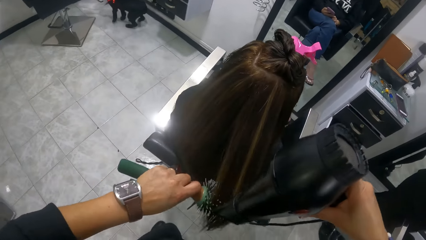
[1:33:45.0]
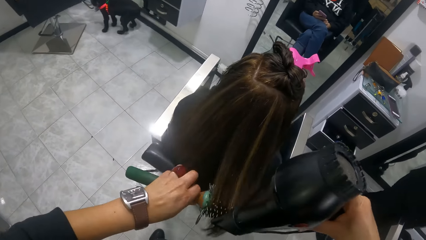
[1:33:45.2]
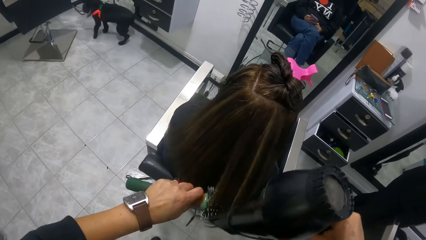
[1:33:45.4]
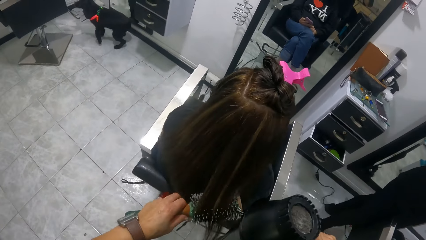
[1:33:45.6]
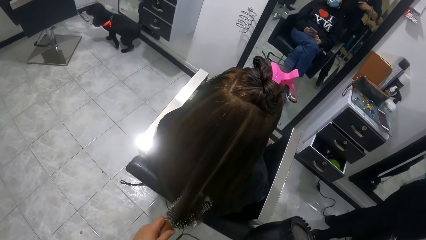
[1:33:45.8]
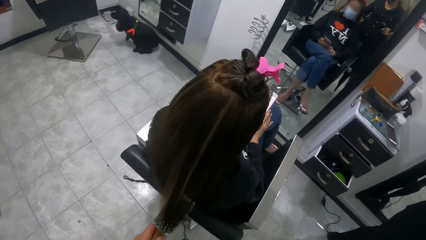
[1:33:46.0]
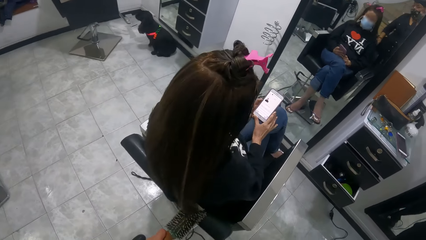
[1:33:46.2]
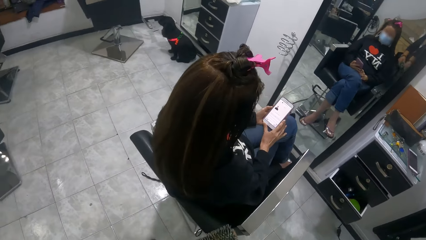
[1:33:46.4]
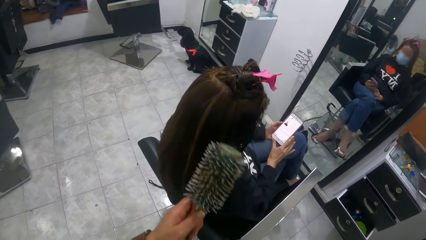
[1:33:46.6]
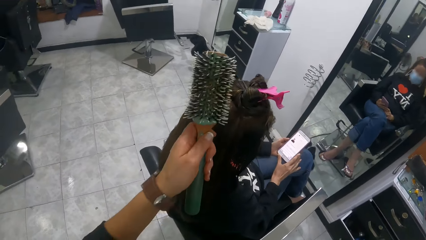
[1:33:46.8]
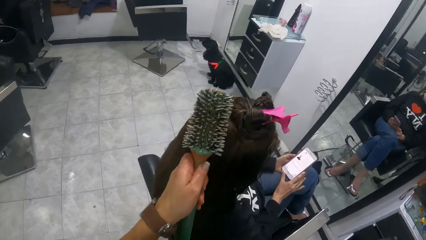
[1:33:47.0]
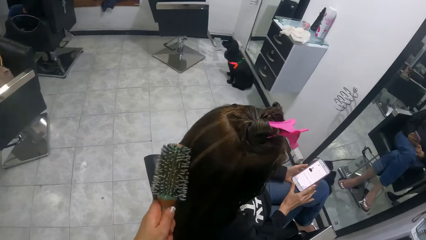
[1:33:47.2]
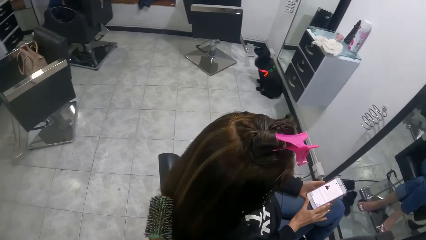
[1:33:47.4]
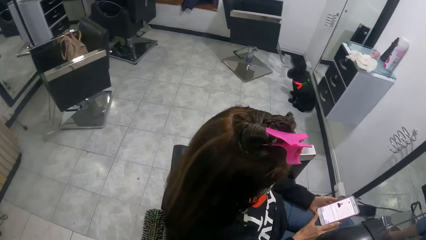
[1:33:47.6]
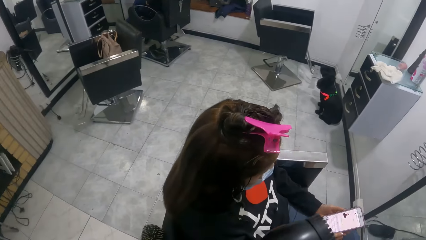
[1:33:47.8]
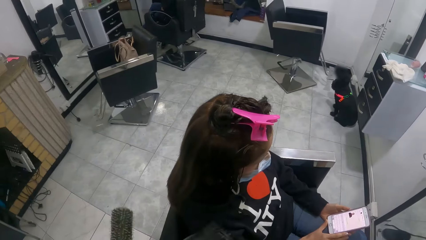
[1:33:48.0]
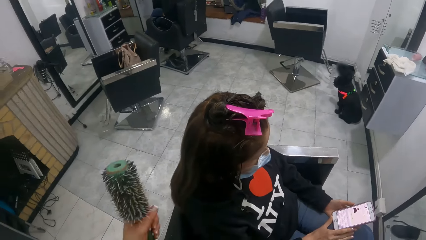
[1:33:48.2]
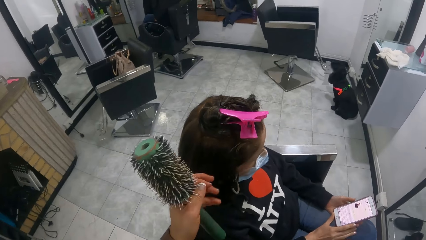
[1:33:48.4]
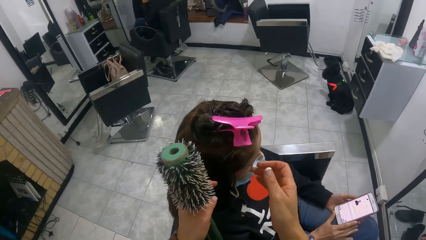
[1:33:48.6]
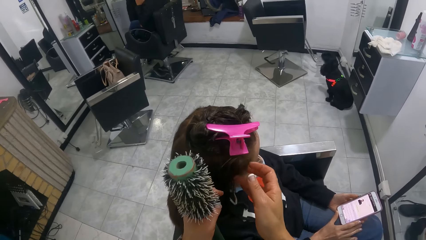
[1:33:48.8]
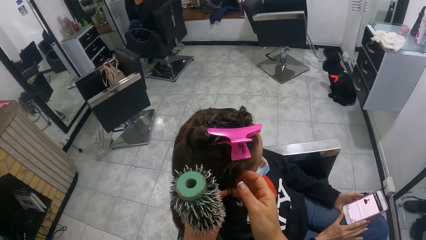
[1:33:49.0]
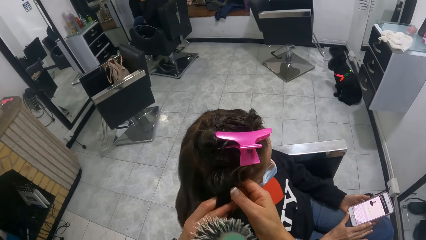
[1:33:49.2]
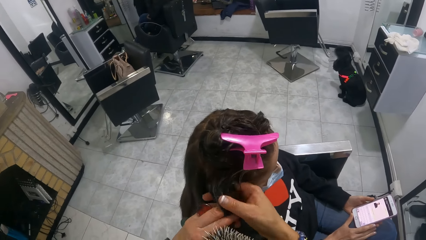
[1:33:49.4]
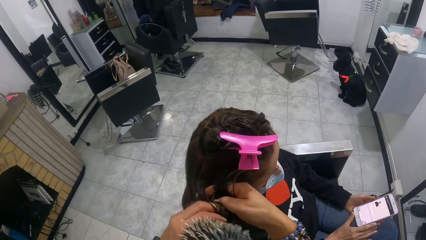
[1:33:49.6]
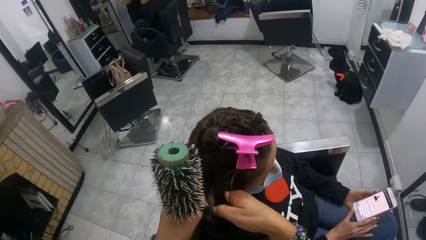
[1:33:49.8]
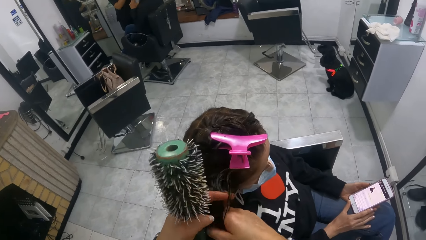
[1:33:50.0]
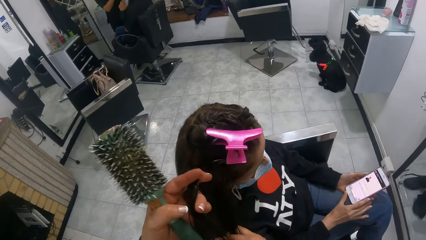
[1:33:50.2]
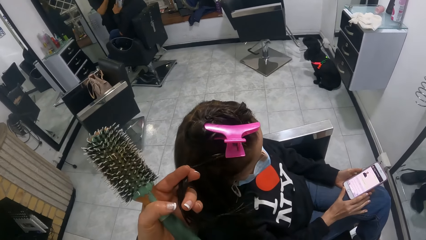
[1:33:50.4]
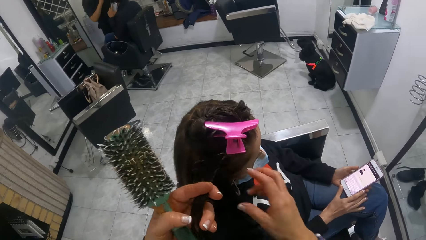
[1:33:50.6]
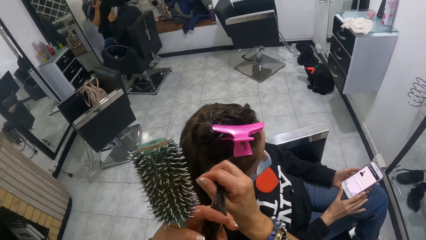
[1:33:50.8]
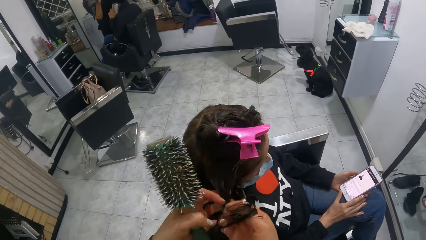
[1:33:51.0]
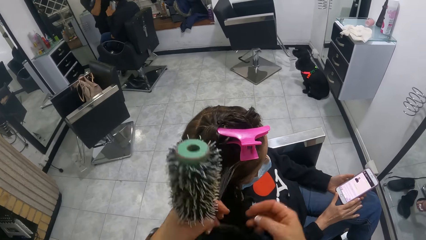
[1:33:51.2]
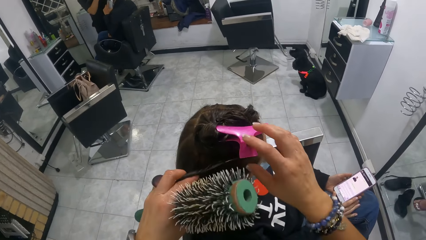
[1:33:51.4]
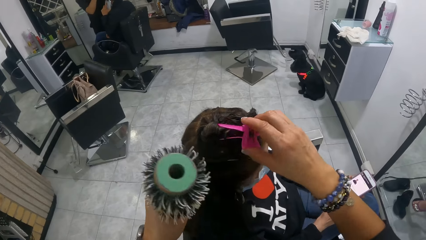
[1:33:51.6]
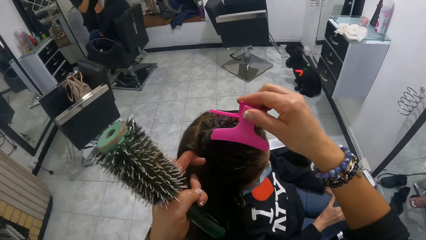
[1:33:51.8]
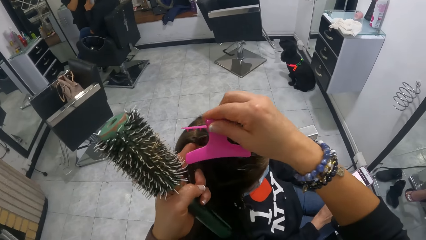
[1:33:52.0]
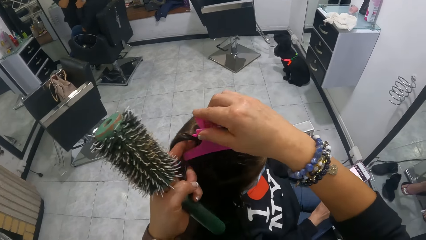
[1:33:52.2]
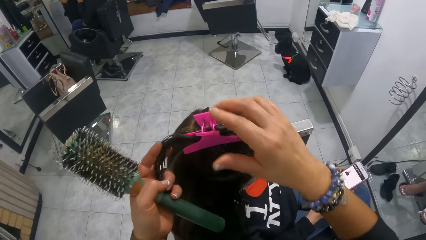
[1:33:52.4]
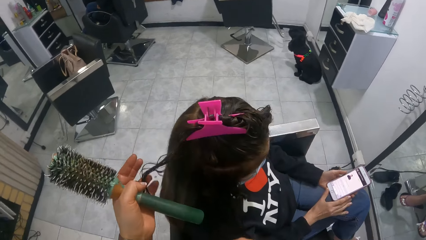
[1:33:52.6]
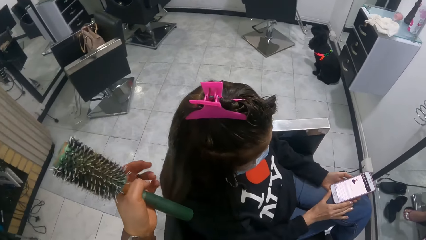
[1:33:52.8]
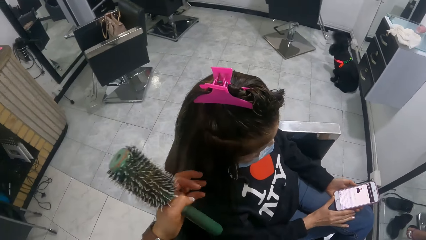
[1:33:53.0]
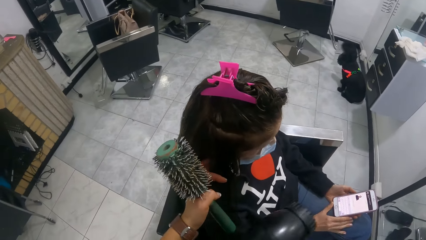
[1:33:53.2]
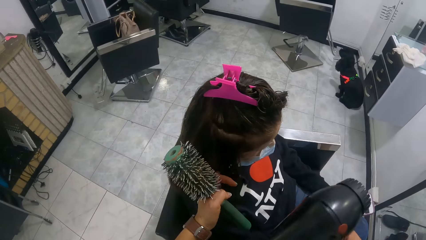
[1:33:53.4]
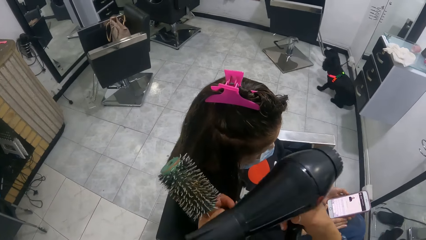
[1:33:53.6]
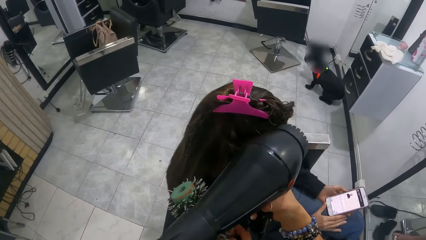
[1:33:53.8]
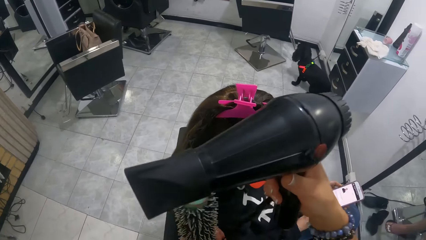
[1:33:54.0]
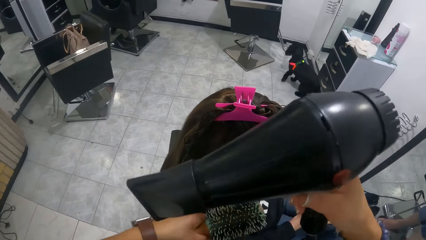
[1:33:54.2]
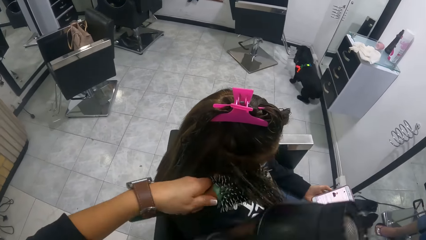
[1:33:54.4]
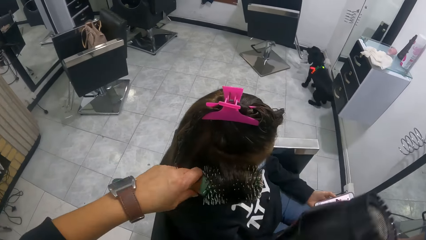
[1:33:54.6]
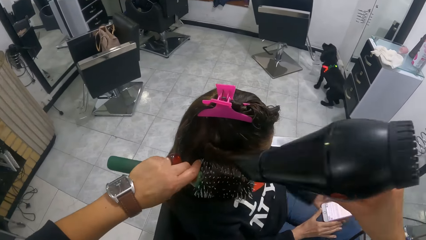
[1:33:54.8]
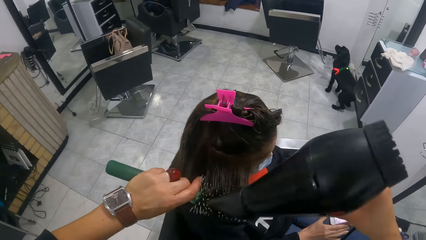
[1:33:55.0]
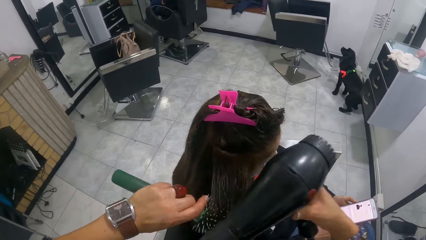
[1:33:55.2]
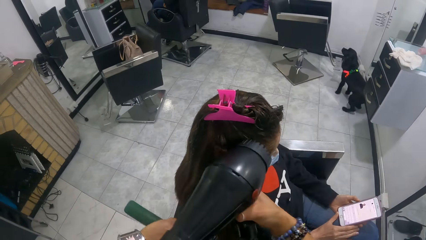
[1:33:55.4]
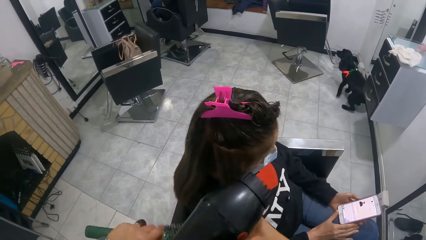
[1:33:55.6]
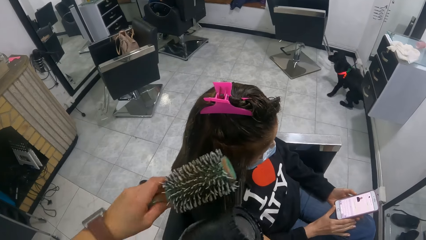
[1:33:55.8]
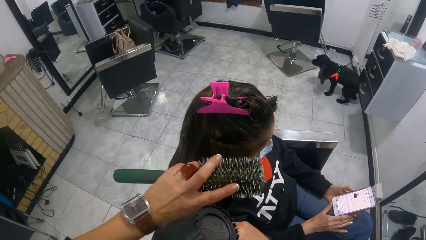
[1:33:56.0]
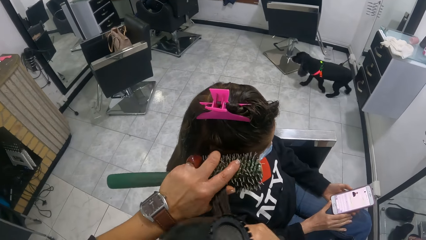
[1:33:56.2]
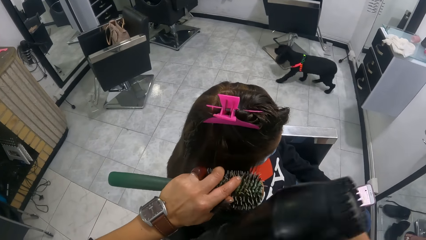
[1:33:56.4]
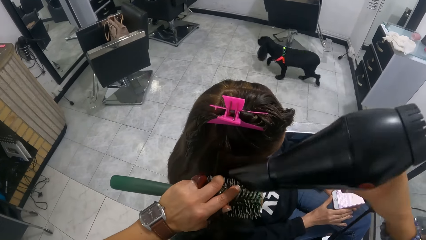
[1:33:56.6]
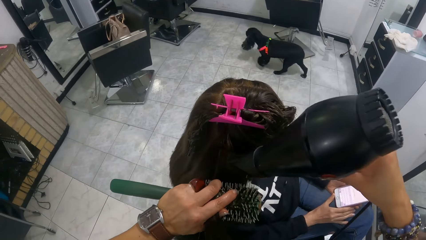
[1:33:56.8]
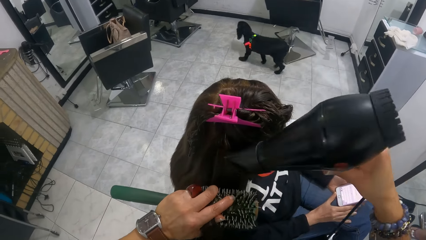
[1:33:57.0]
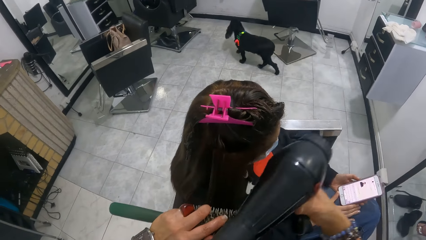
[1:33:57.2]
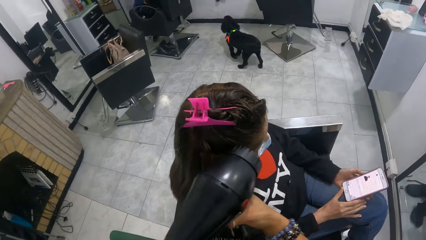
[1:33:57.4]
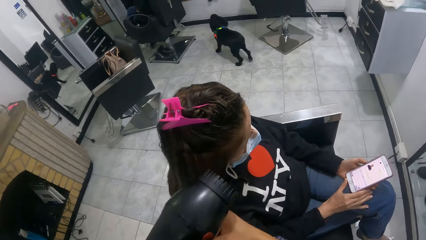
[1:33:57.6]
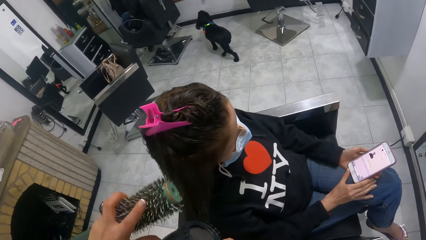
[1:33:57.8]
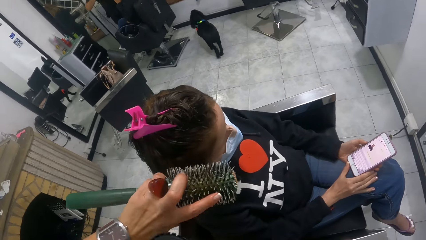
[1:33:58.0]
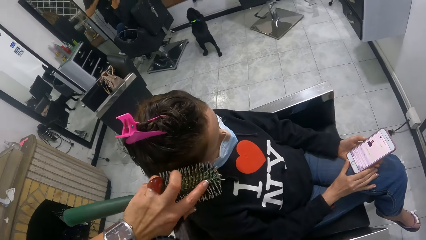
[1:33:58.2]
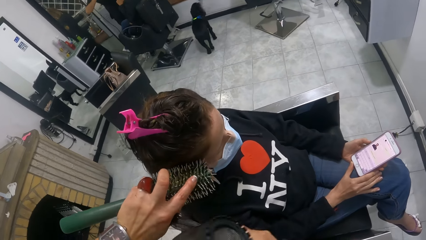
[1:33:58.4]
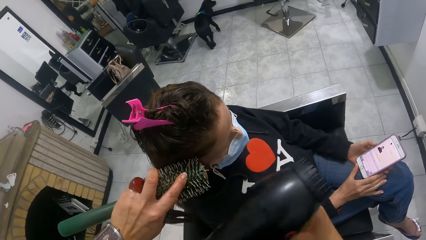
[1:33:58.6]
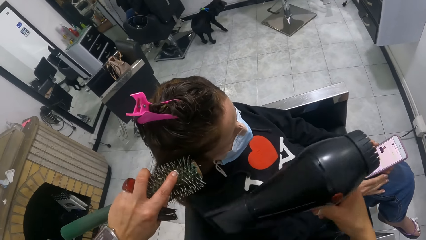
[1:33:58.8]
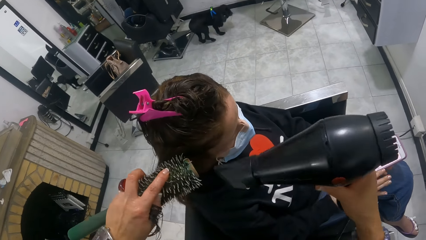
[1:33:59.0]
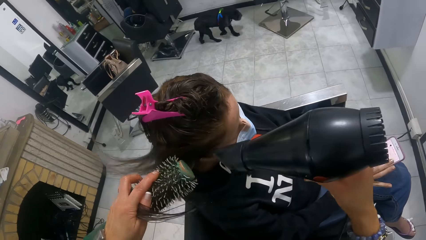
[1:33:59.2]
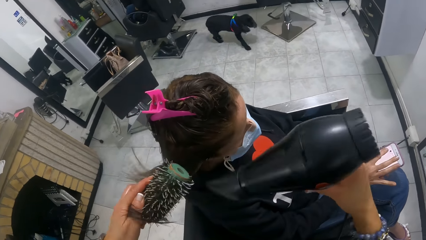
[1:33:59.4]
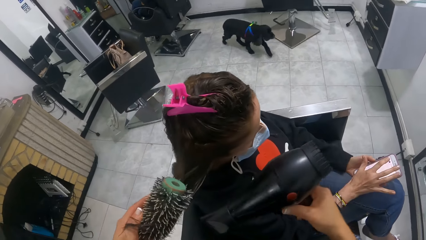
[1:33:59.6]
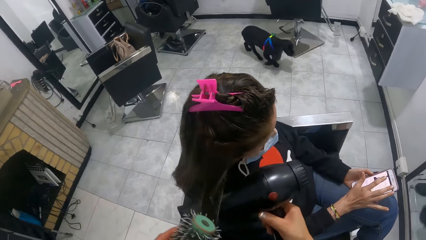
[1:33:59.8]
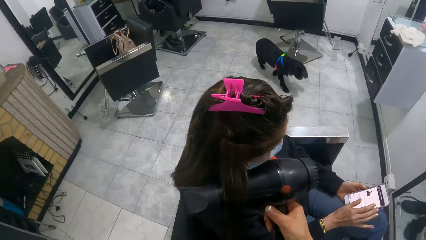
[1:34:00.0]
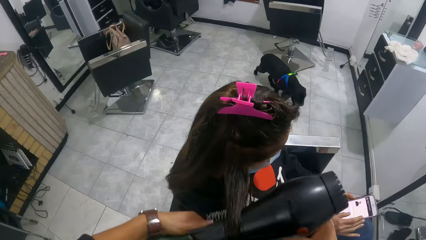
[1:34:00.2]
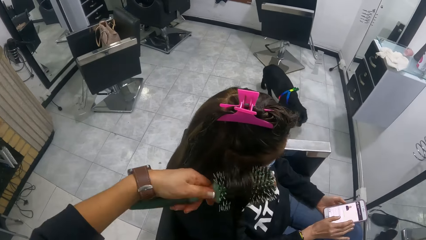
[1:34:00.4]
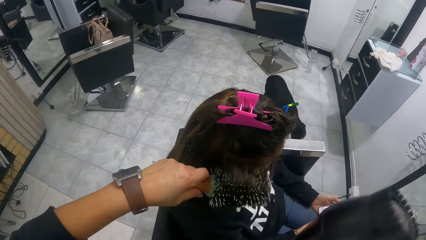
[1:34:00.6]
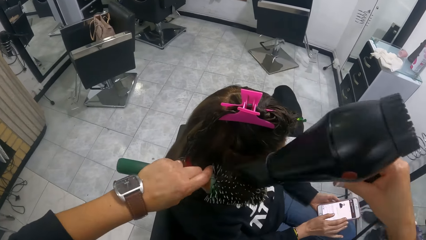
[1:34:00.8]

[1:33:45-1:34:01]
The camera wearer combs the hair of a woman with a comb. She gathers some of the woman's hair with both hands. She holds the hair of the woman with both hands. She picks up a hair clip from the woman's hair with her right hand. She fastens the woman's hair with the hair clip in her right hand. She picks up the blow-dryer. She moves the hair with both hands. She brushes the hair of the woman with the hair brush in her left hand. She blow-dries the hair of the woman with the blow-dryer in her right hand.
